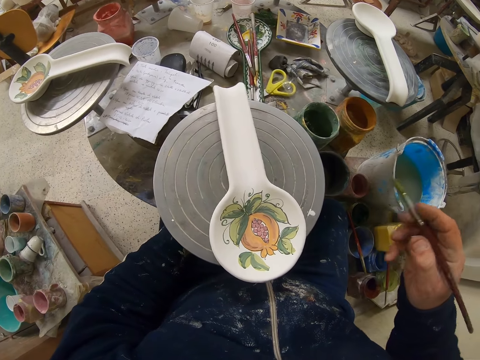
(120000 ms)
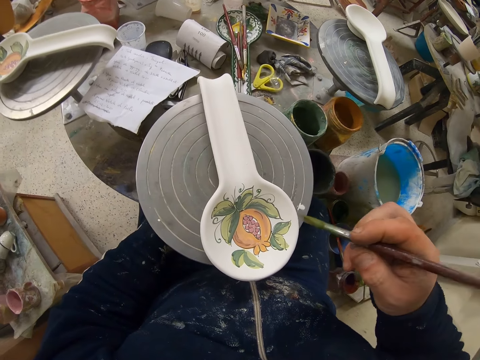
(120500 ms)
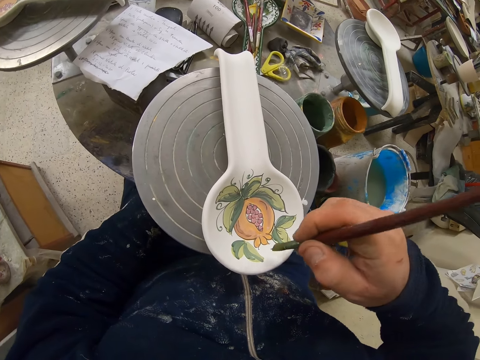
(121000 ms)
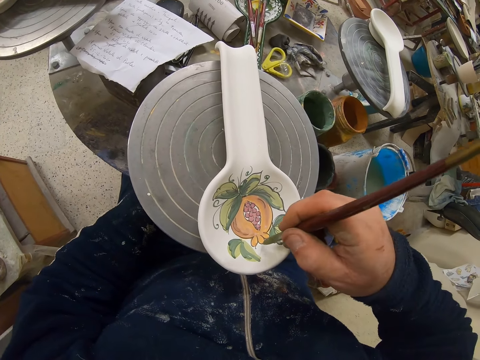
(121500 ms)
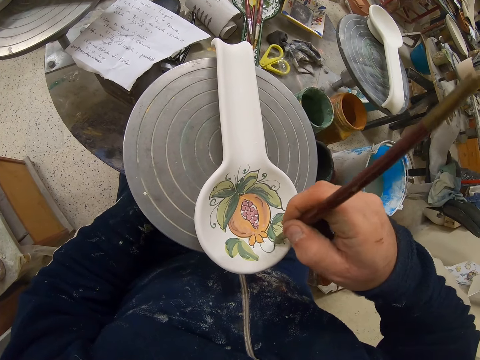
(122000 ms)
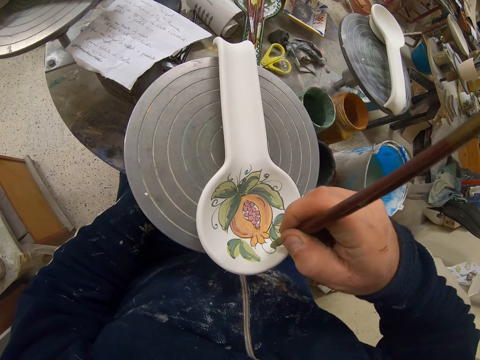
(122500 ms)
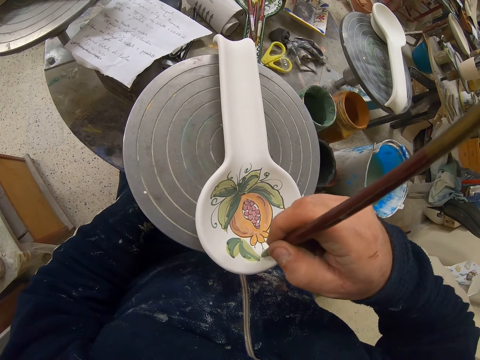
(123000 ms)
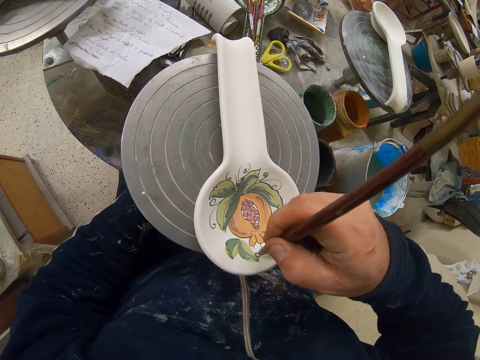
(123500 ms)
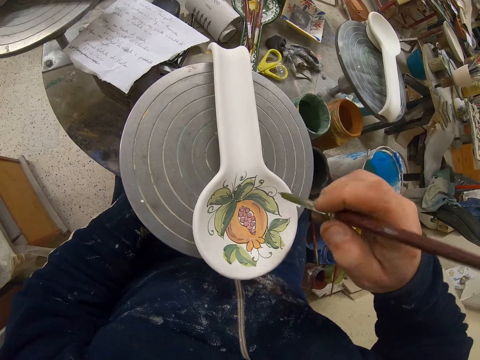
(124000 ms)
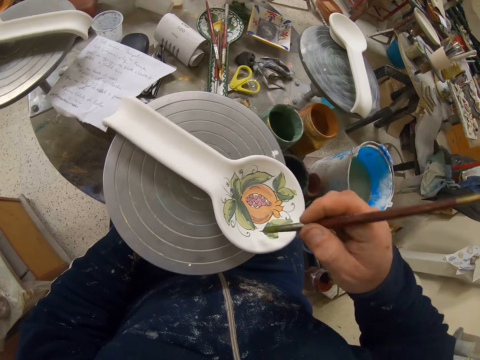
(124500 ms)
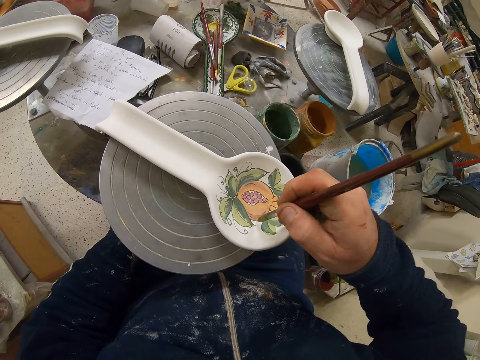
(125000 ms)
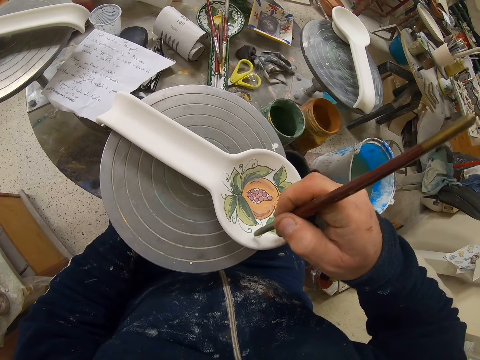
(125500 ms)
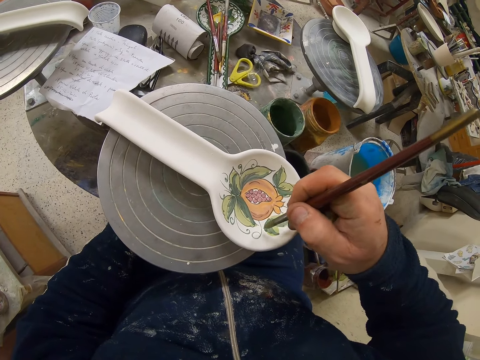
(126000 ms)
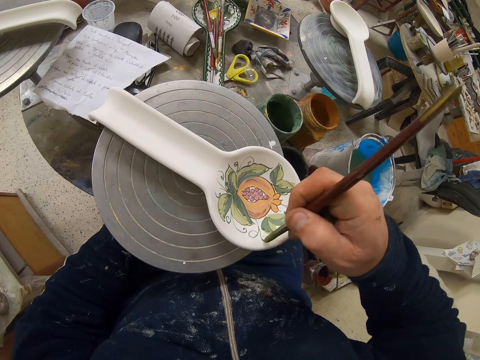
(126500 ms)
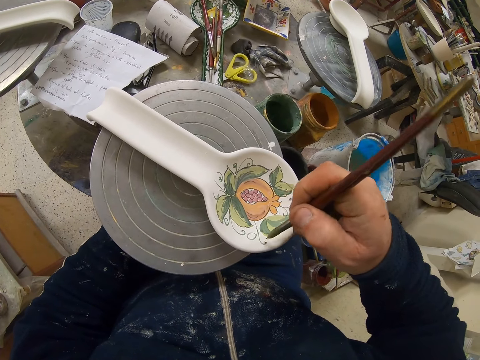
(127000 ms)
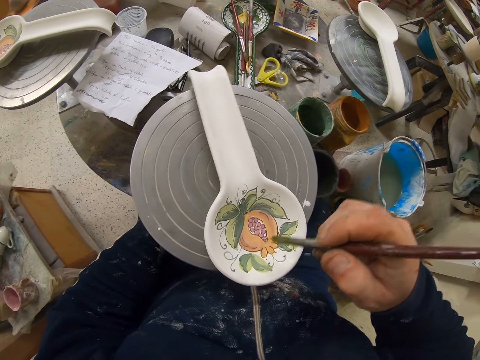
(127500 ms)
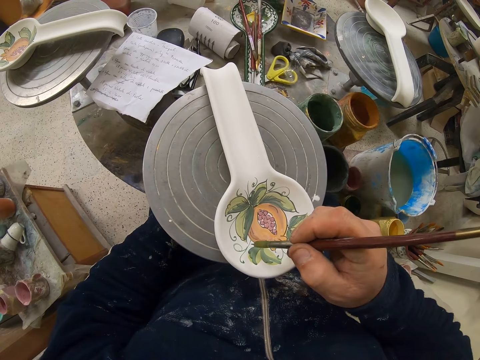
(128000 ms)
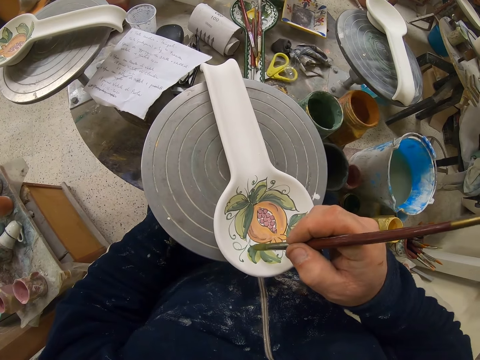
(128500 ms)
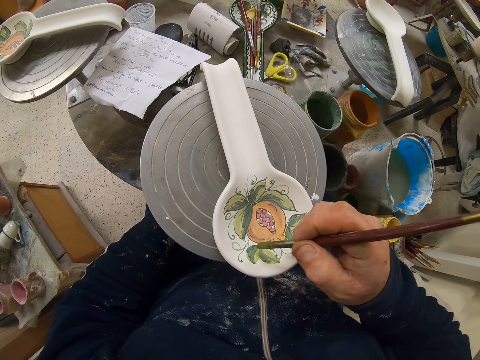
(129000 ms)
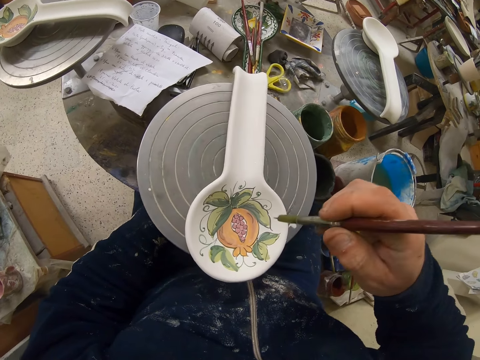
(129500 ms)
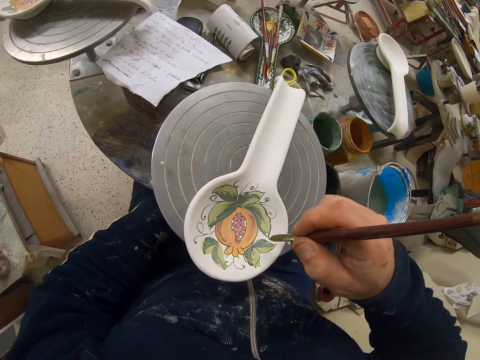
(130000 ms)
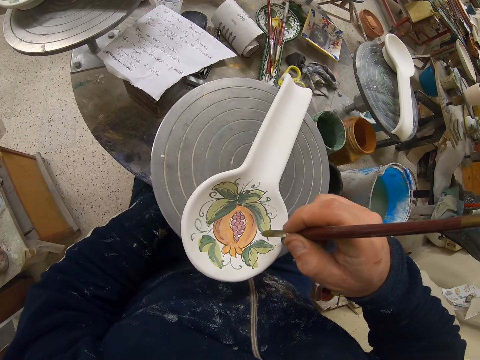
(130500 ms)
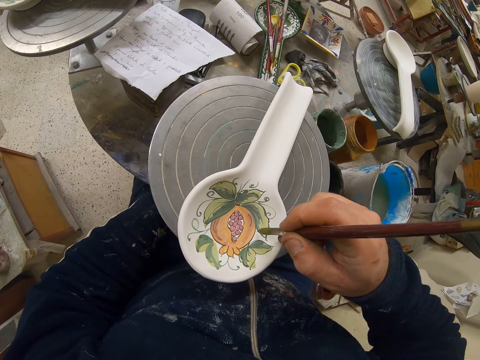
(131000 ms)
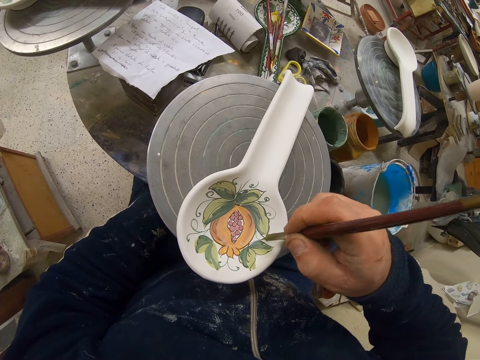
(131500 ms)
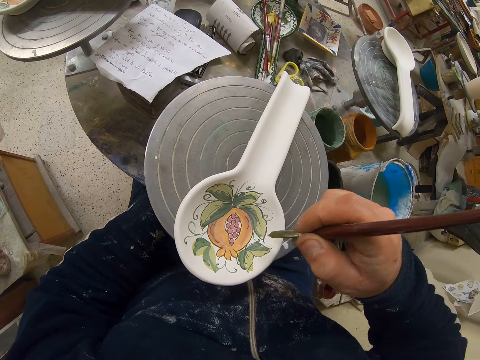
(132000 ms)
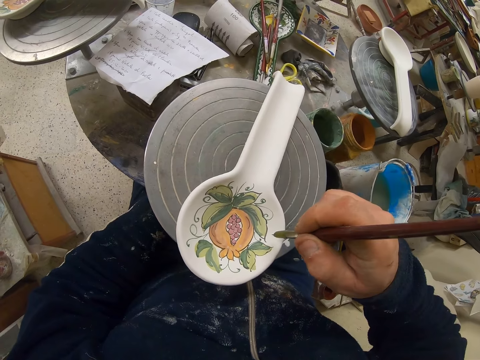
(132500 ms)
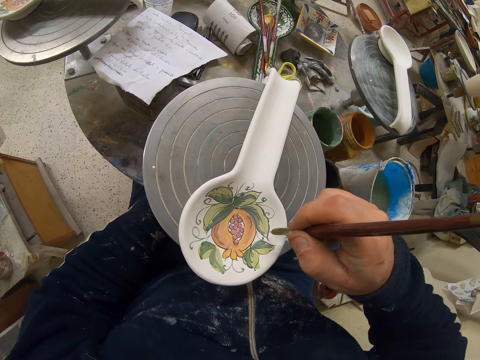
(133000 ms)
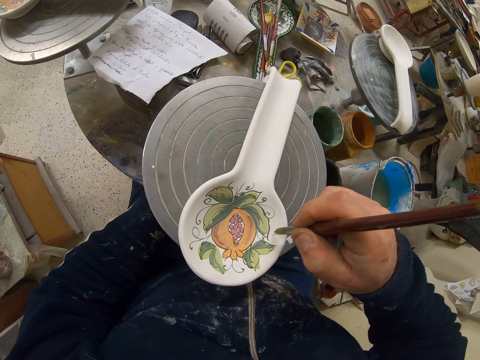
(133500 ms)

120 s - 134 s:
The camera wearer decorates the plate or spoon with the paint brush. They turn the table. They decorate the plate with the paint brush. They turn the table. They decorate the plate with the paint brush.

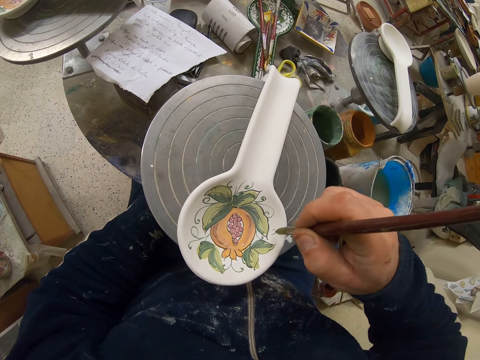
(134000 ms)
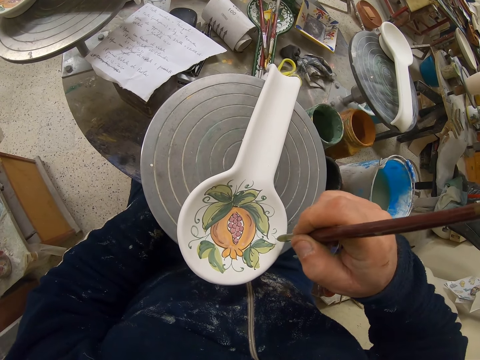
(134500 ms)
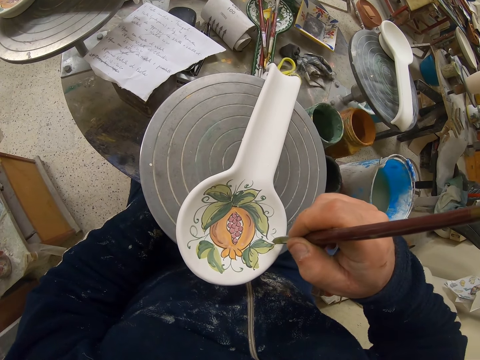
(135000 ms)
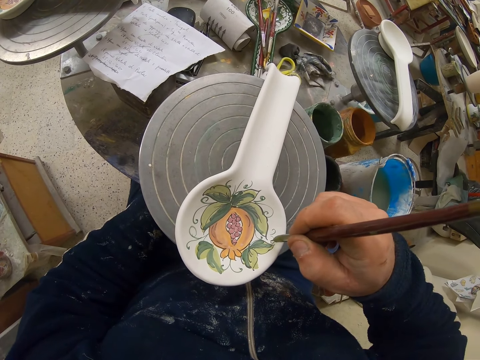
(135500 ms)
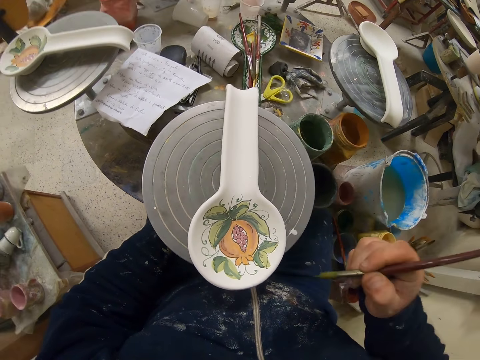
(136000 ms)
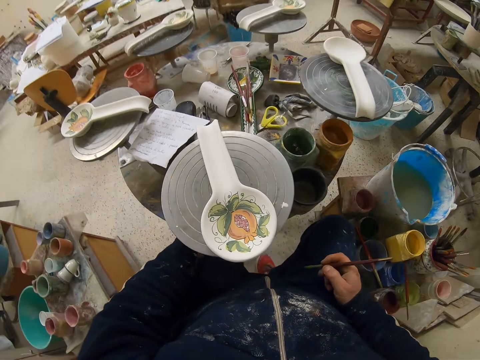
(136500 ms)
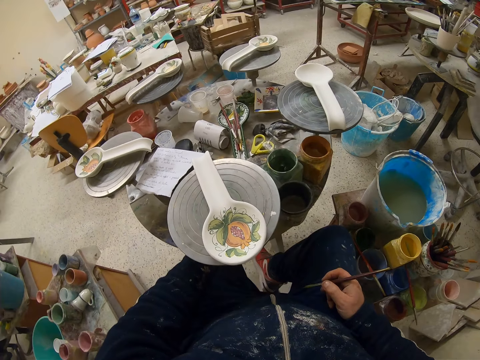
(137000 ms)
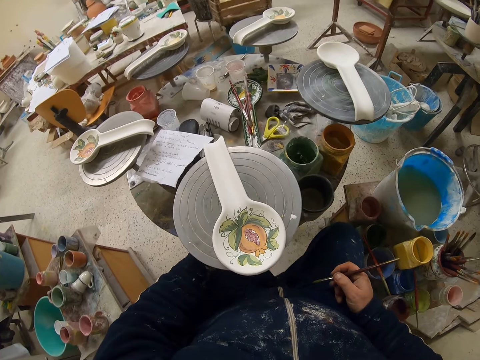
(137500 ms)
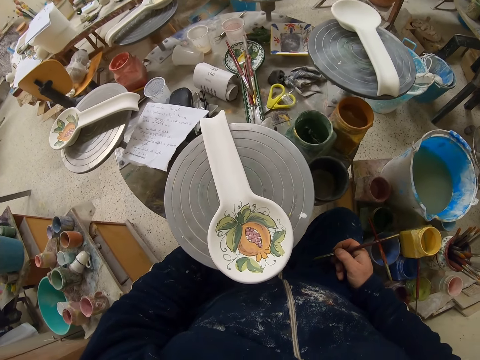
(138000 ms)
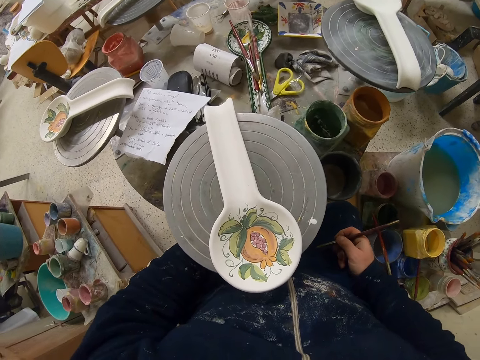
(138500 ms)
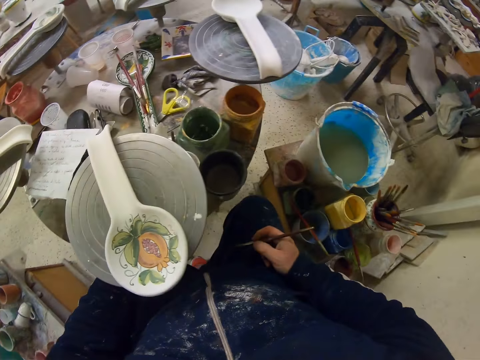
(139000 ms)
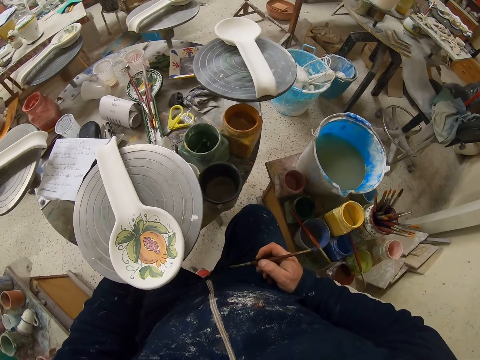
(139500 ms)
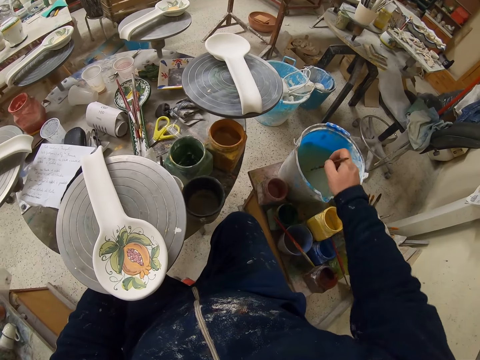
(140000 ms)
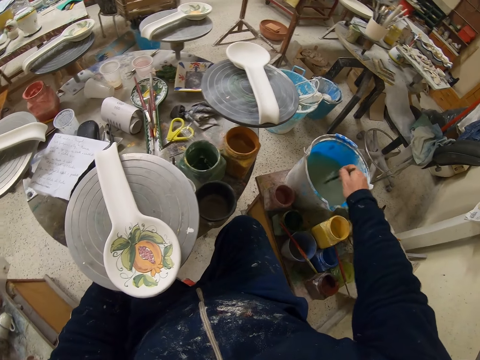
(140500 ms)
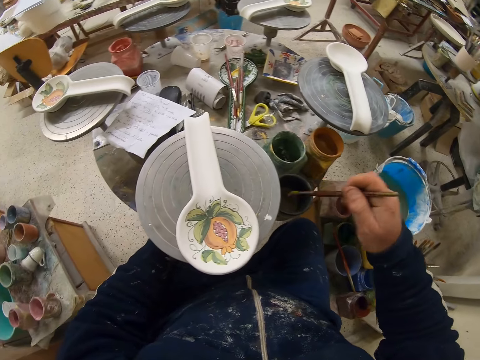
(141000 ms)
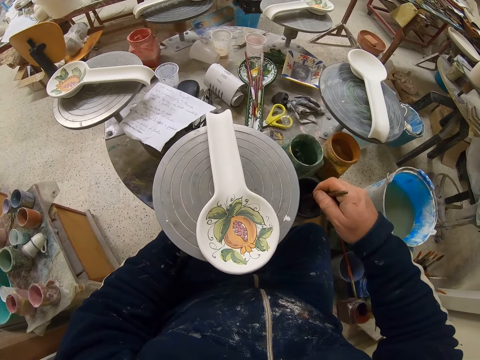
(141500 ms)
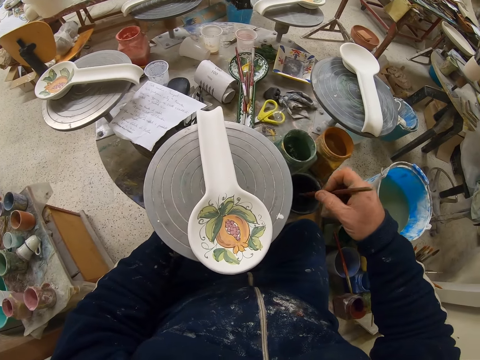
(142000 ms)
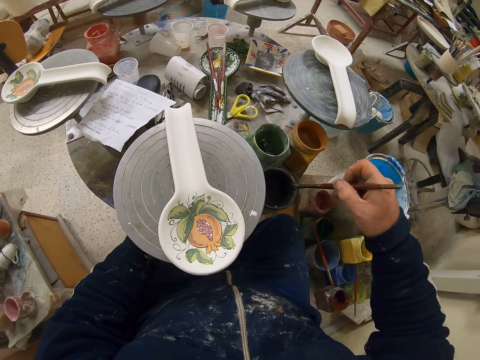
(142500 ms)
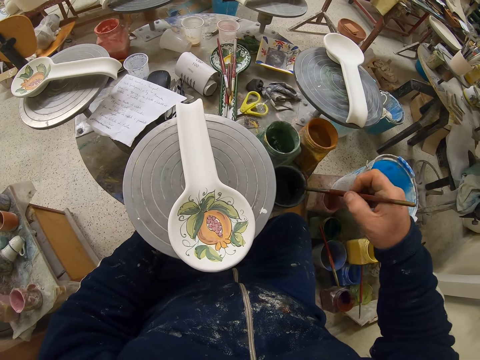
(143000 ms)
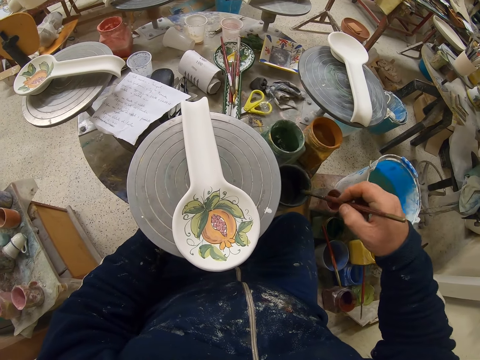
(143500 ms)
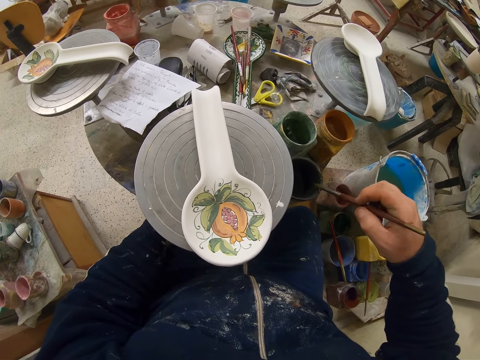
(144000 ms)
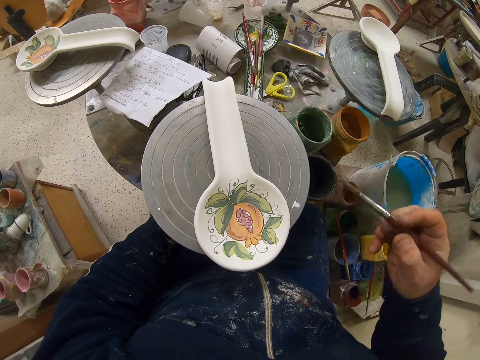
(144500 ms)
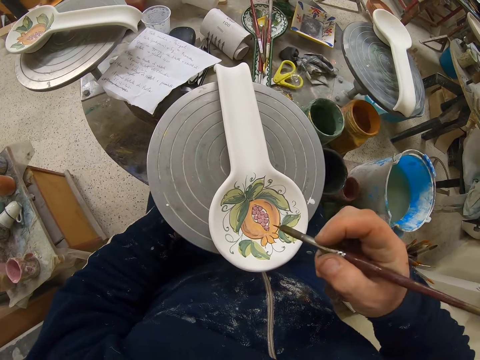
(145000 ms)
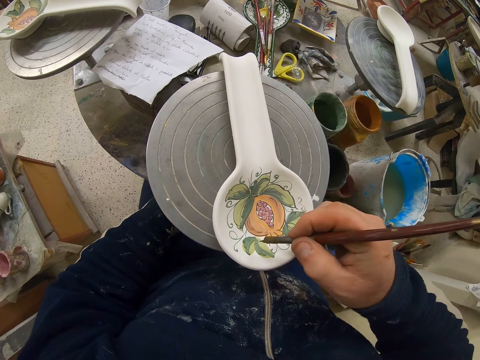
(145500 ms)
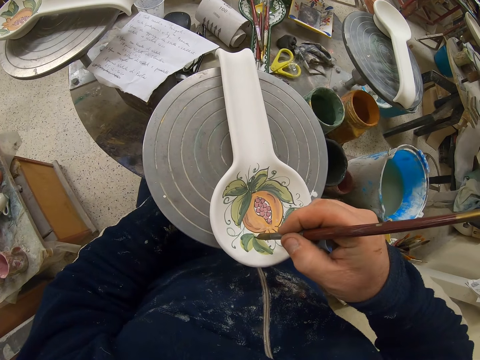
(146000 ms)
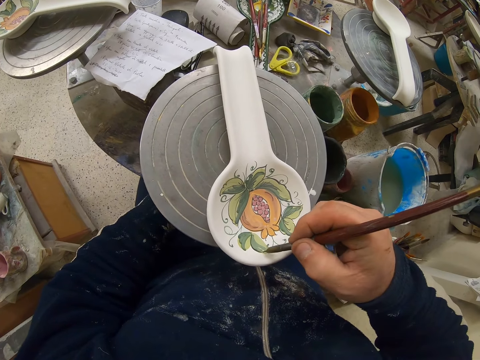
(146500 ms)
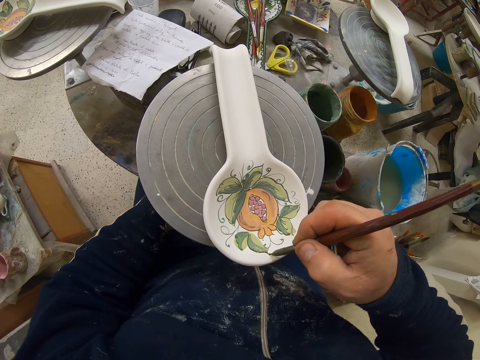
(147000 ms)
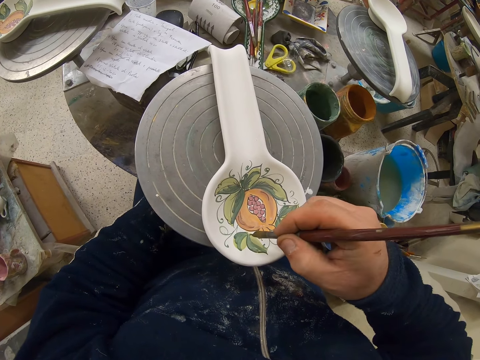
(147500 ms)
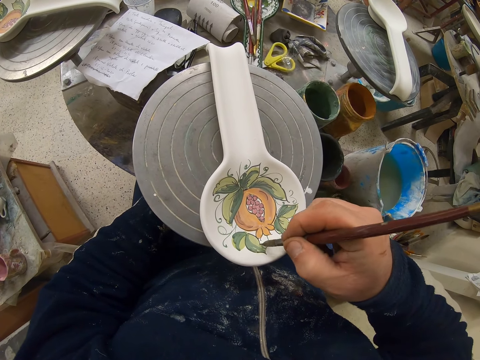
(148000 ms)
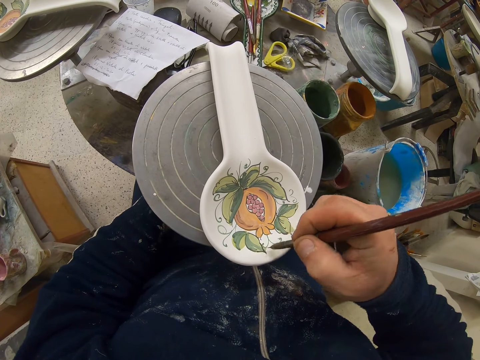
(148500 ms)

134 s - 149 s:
The camera wearer moves his legs. He crosses his legs. He dips the paint brush in water. He dips the paint brush in the paint can. He rubs the paint brush on the paint can. He decorates the plate or spoon with the paint brush.
